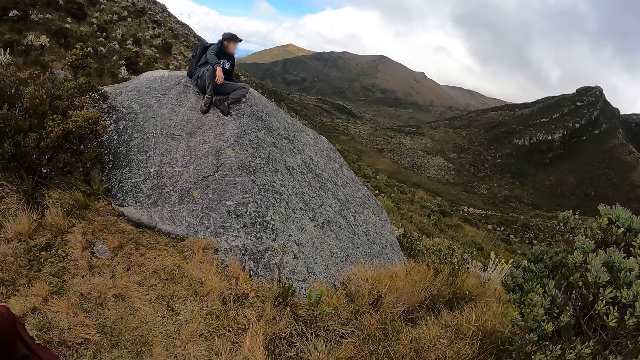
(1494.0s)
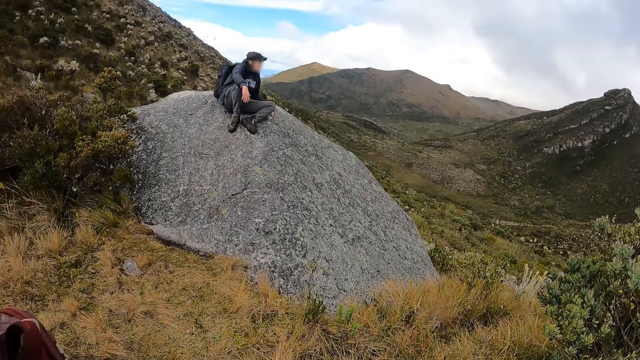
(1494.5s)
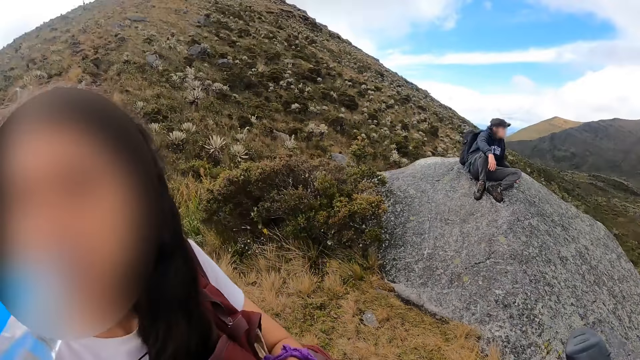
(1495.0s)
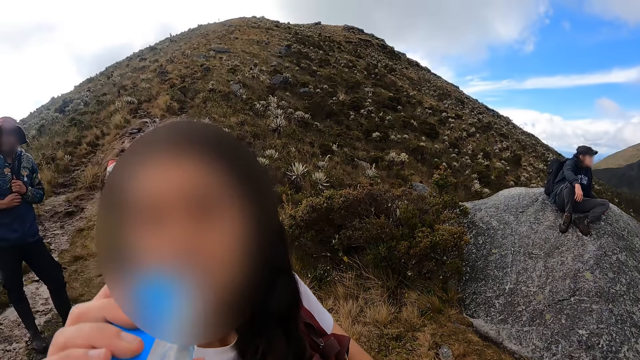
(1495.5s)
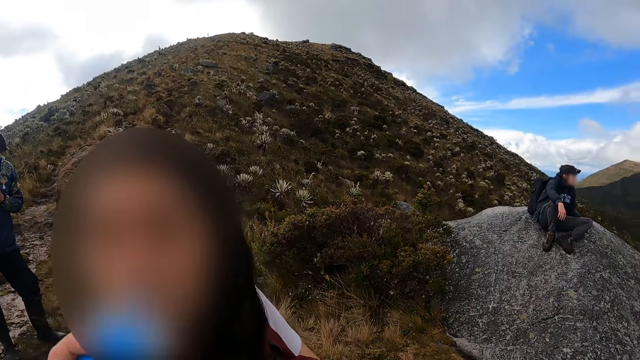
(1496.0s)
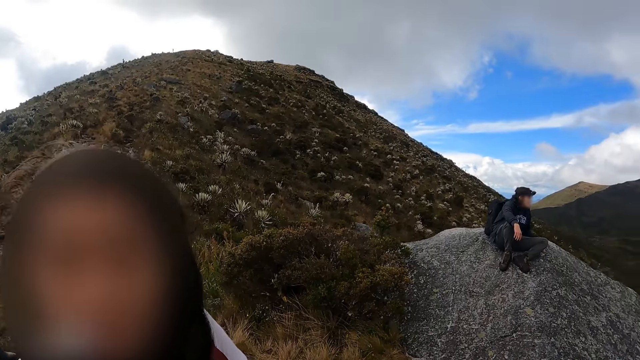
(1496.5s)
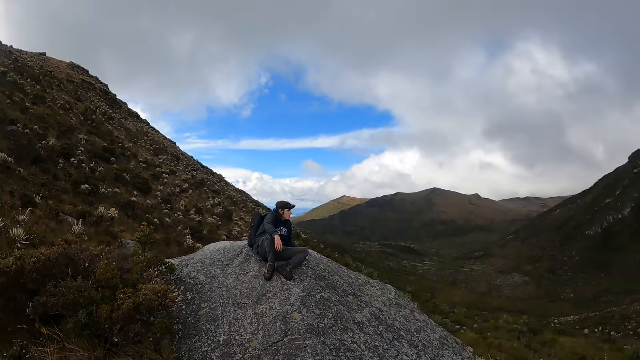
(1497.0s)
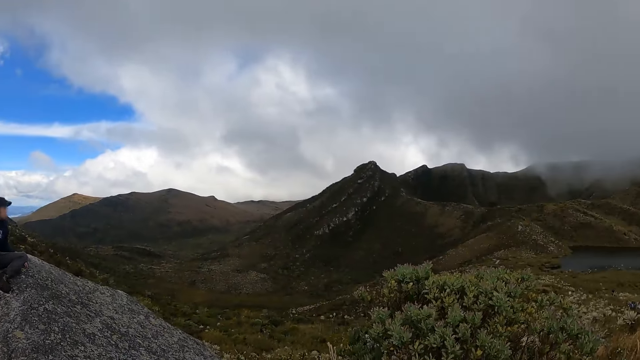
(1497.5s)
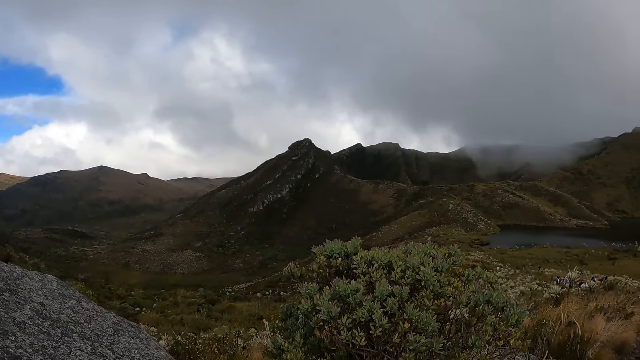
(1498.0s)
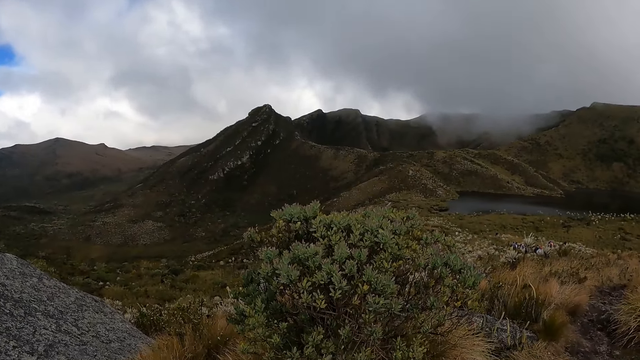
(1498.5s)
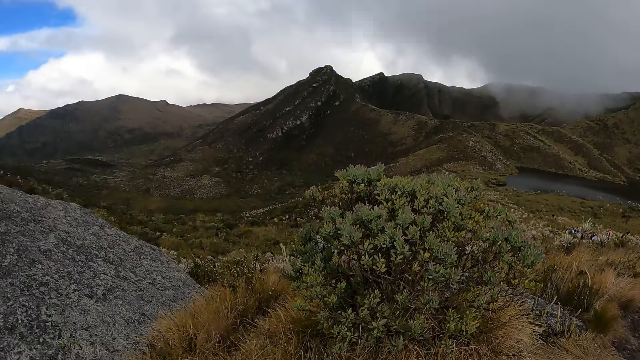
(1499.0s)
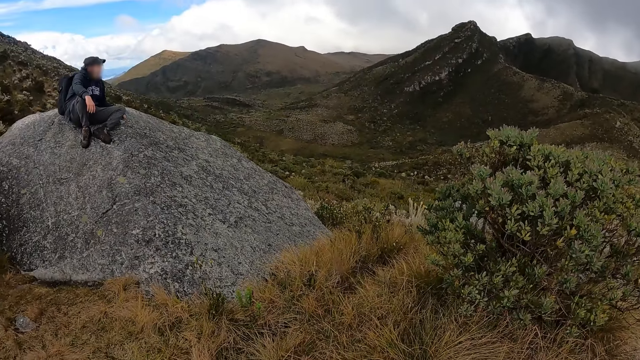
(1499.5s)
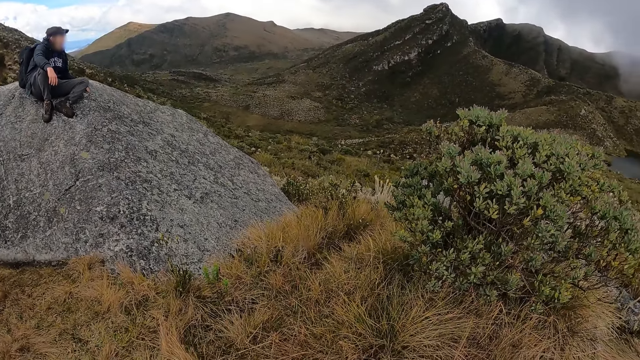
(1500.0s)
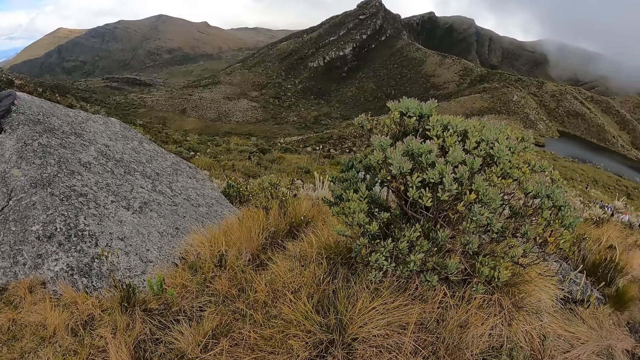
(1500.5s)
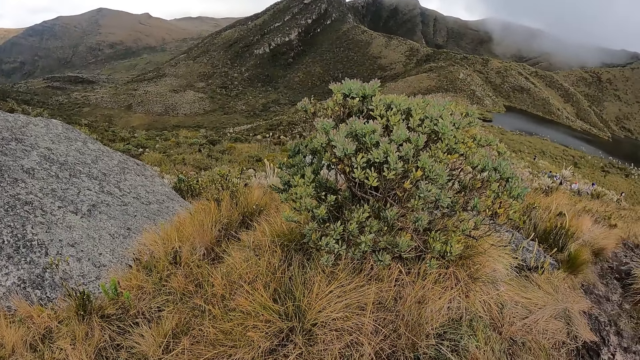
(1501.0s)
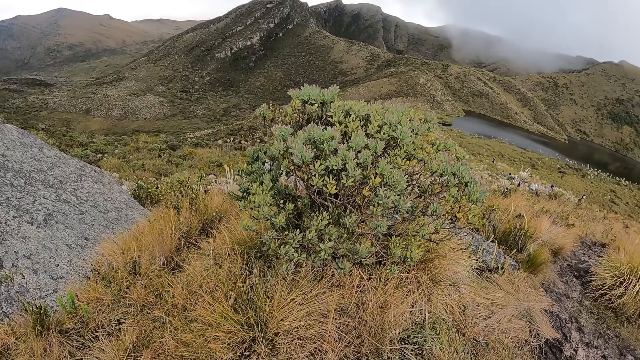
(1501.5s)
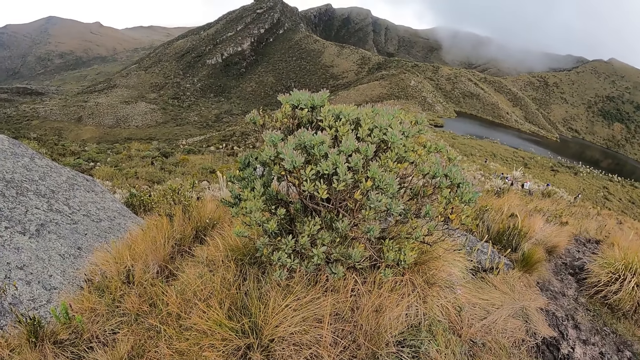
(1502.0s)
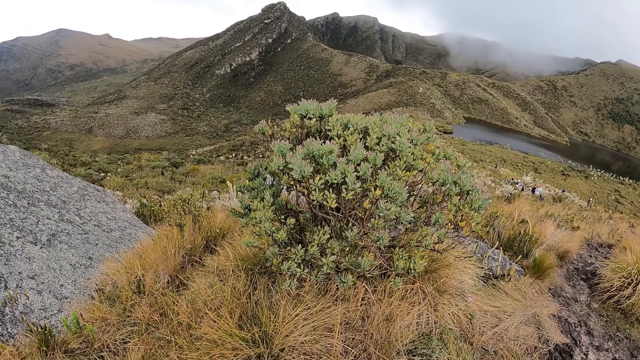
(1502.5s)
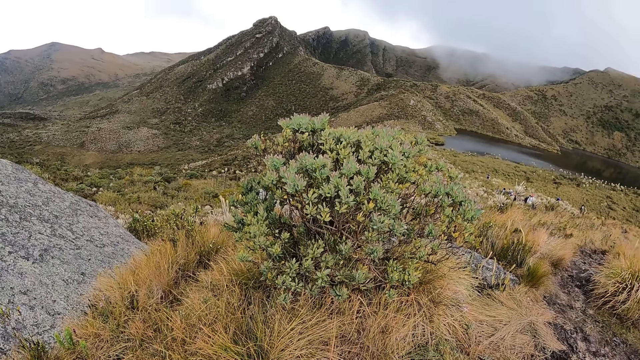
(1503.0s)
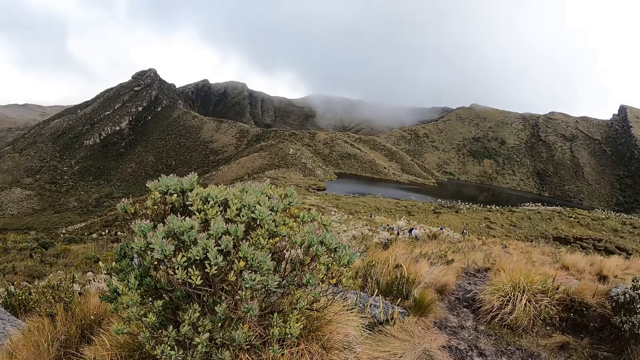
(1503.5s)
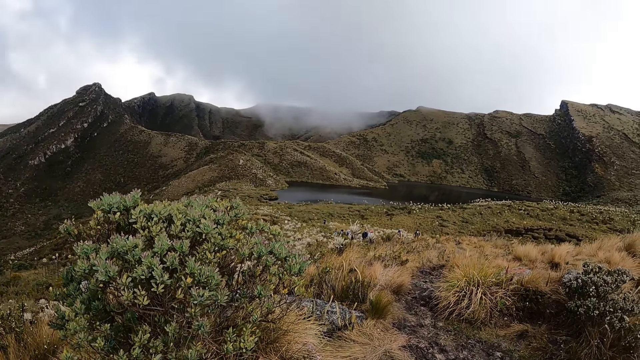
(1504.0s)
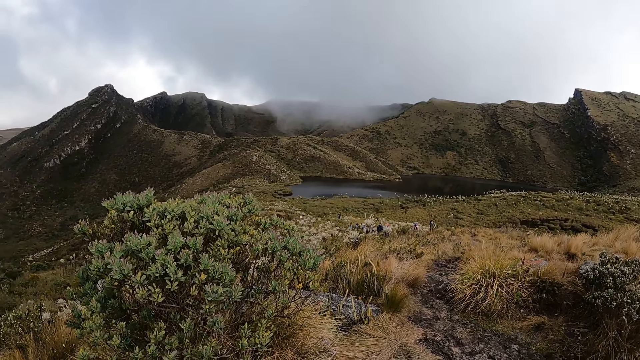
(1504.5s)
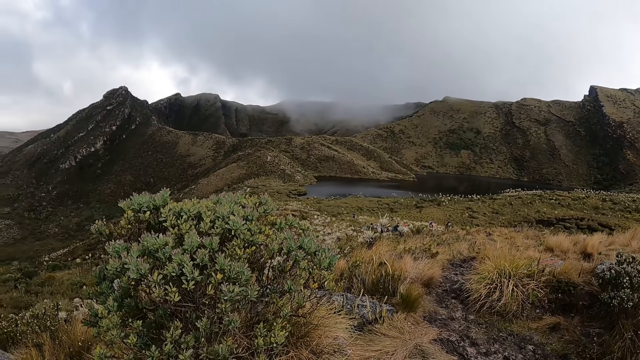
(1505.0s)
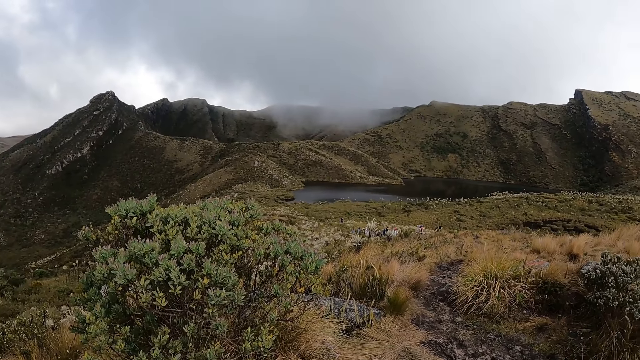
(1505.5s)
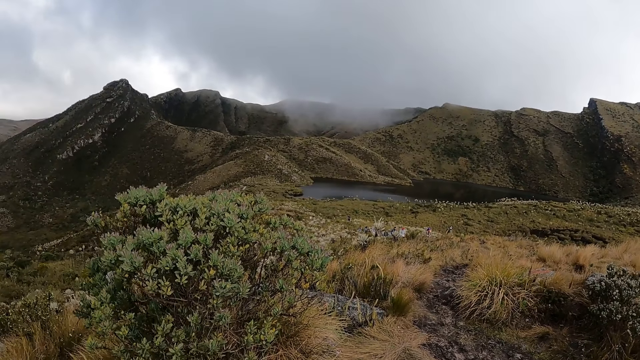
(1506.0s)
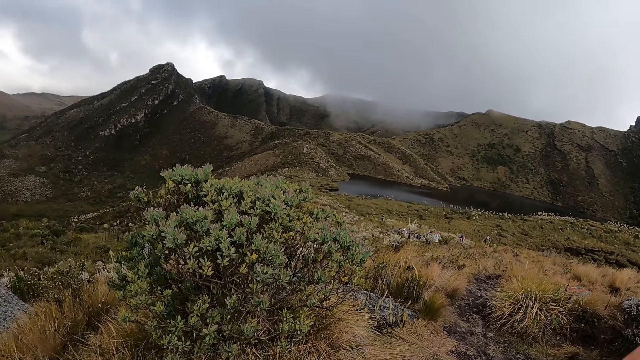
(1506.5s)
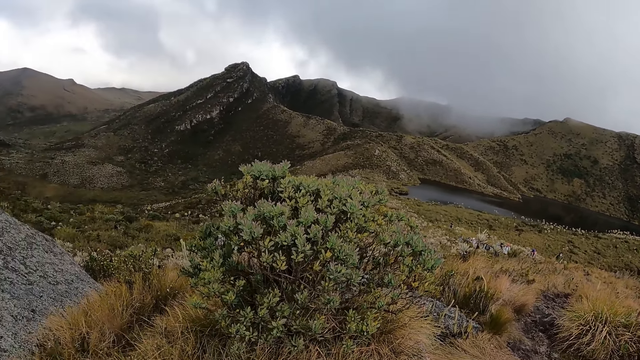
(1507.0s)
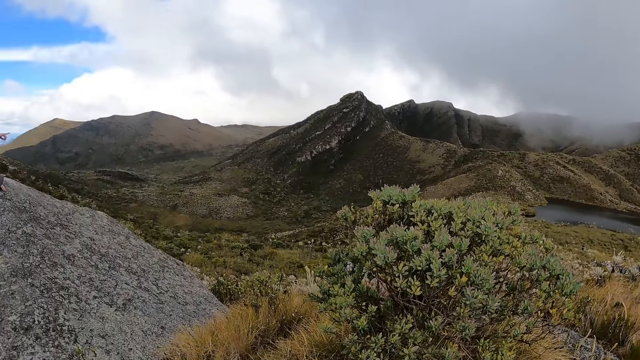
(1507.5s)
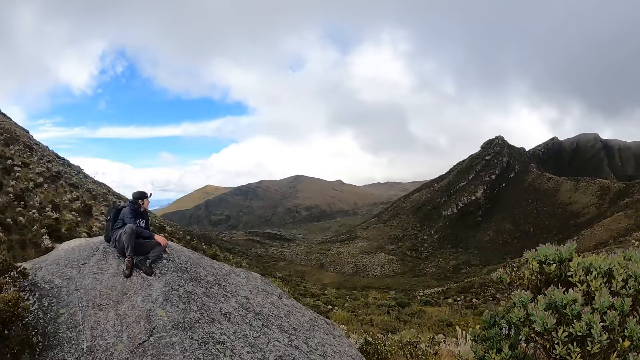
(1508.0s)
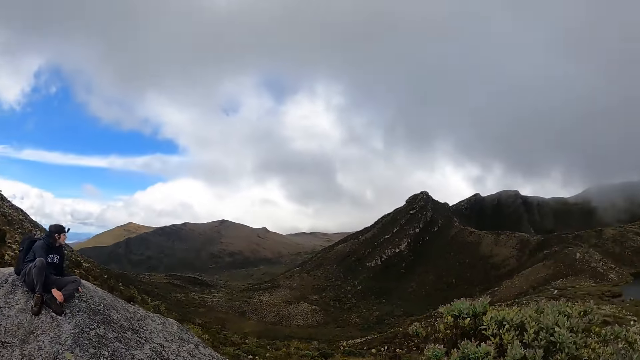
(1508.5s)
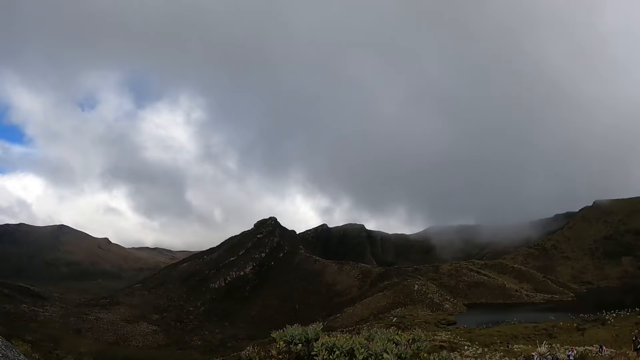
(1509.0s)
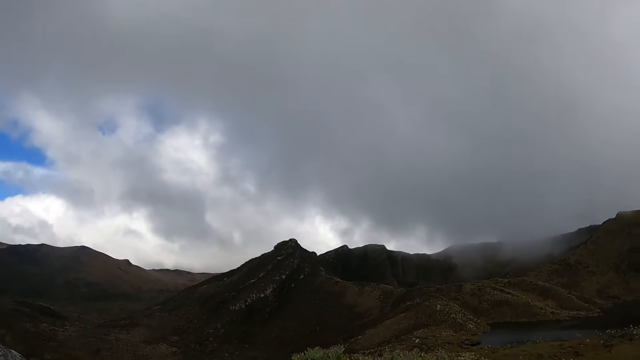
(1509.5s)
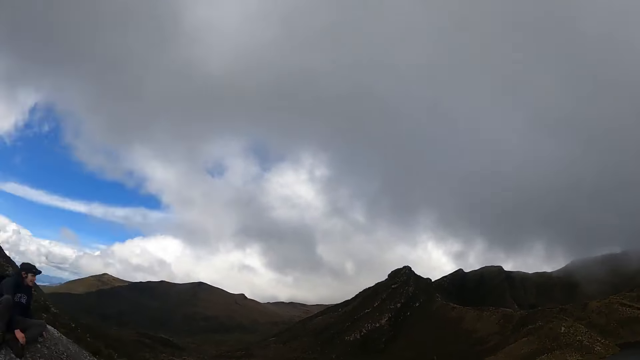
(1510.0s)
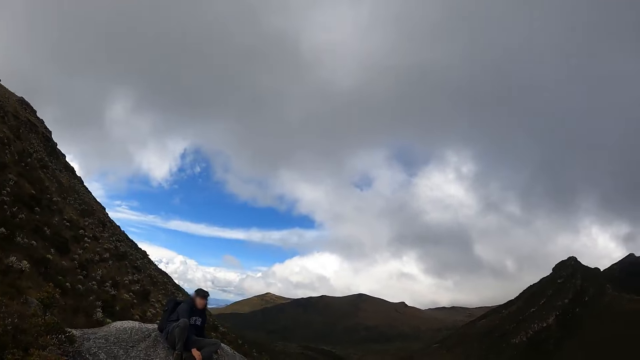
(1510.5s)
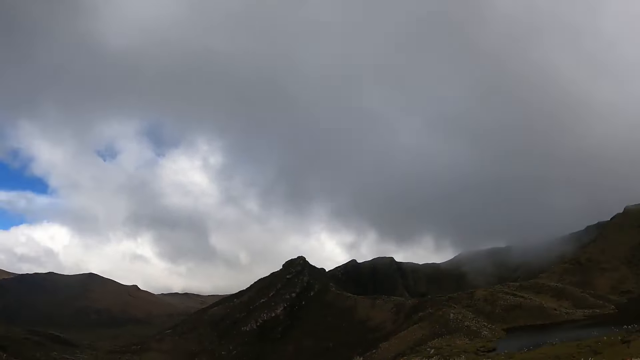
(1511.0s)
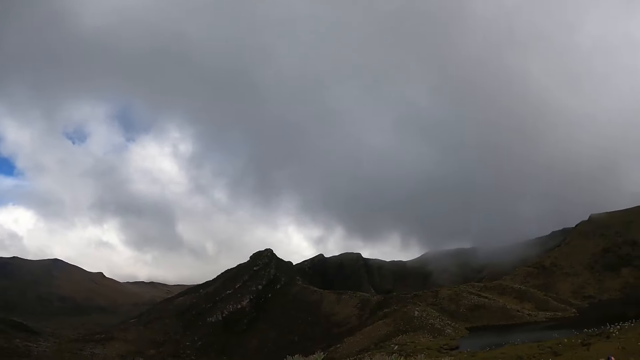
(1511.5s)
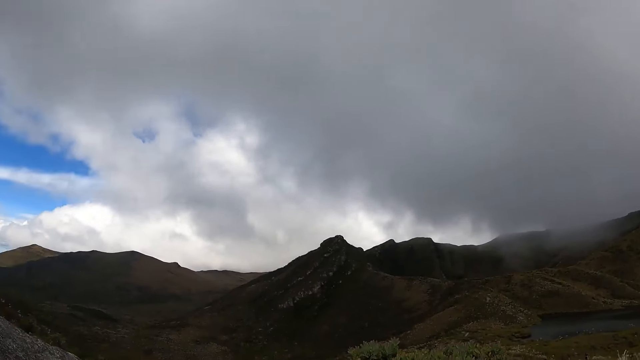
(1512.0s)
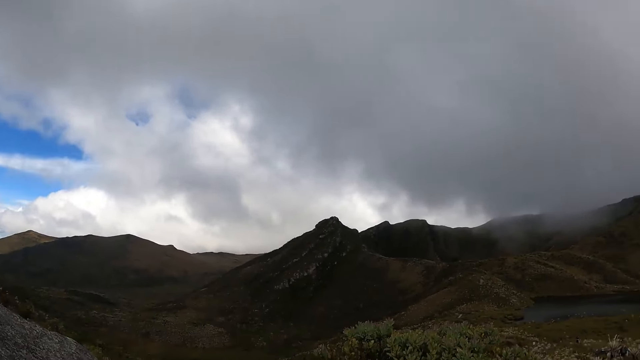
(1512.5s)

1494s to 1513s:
A woman drinks water from a water bottle in the right hand. The camera wearer looks around the mountain. Another woman points at a lake side with her right hand.
